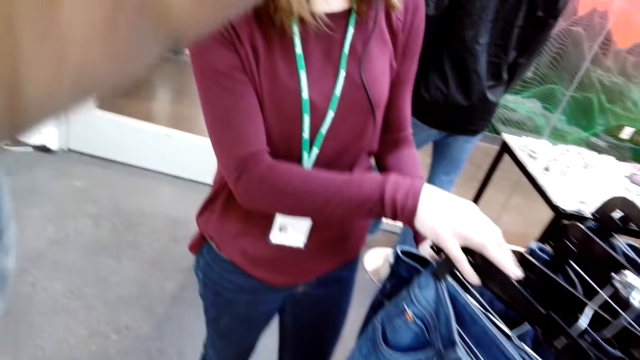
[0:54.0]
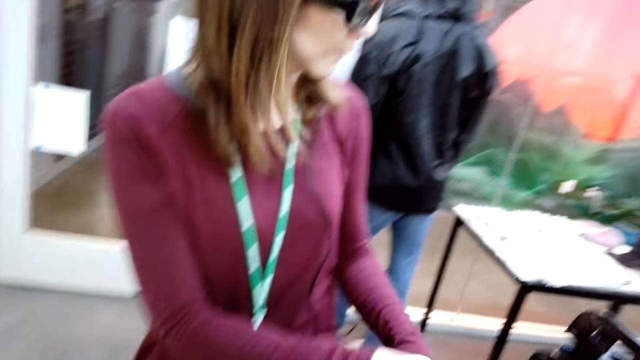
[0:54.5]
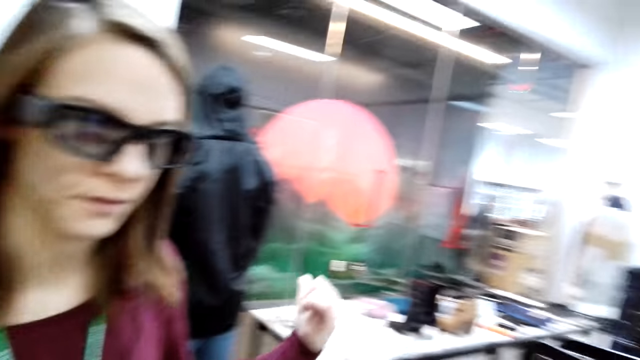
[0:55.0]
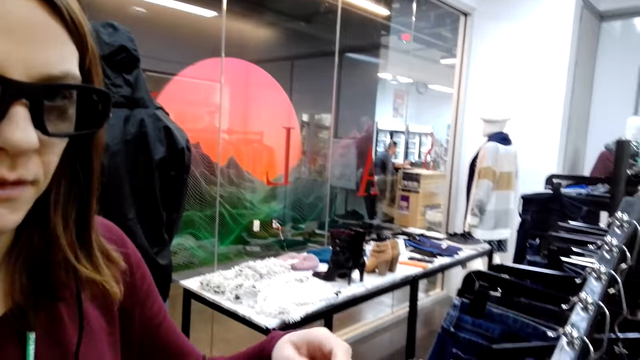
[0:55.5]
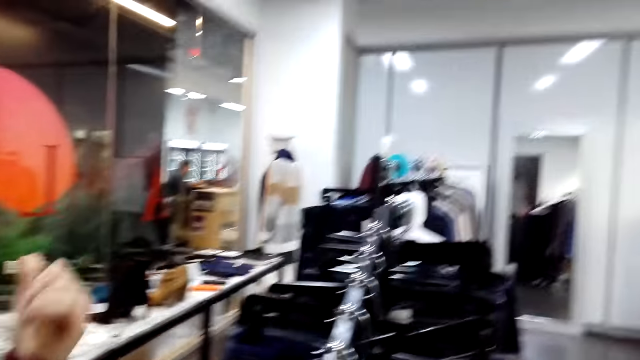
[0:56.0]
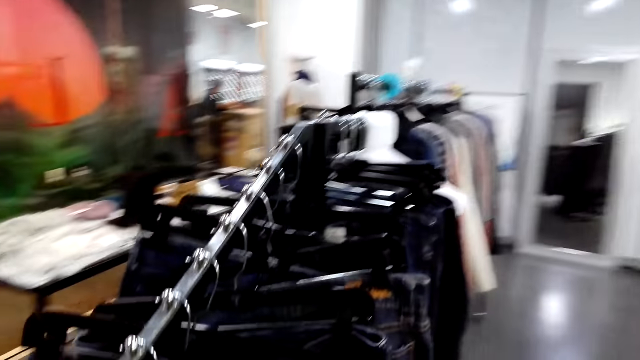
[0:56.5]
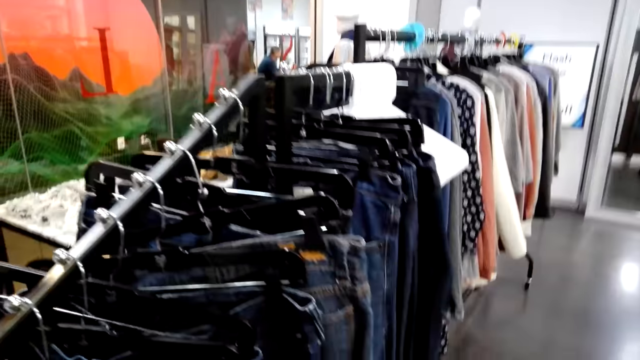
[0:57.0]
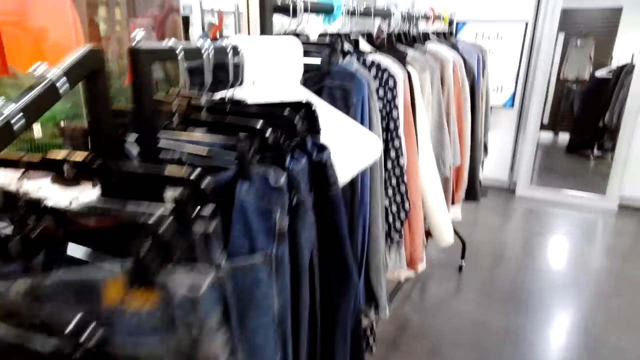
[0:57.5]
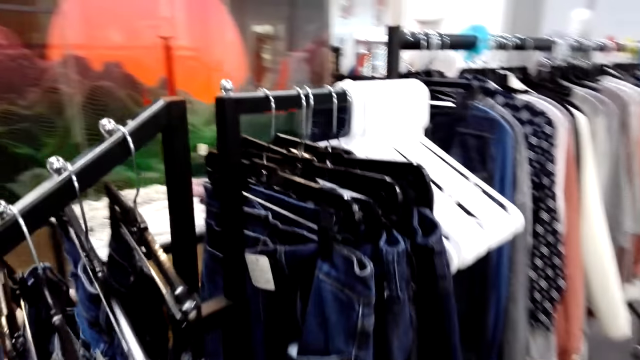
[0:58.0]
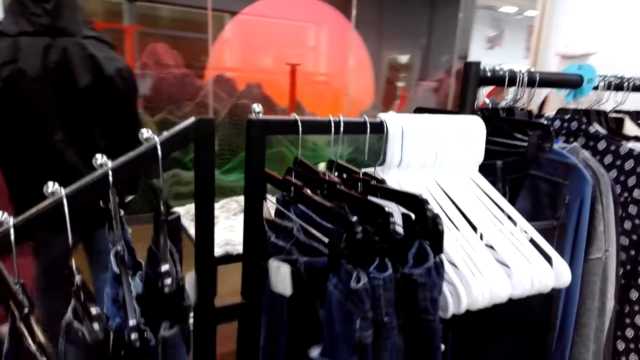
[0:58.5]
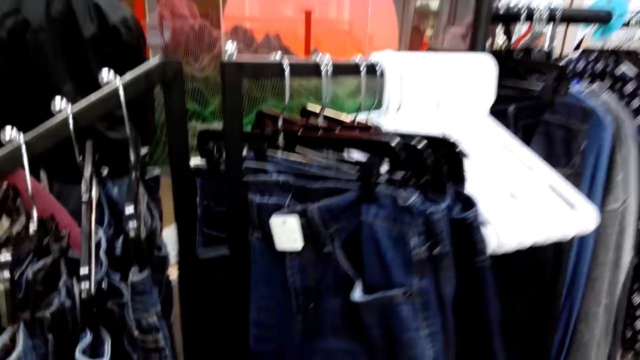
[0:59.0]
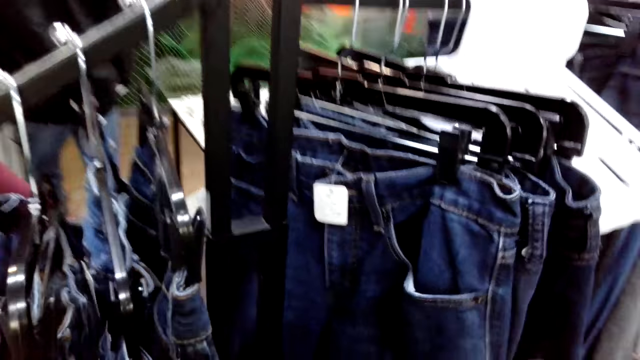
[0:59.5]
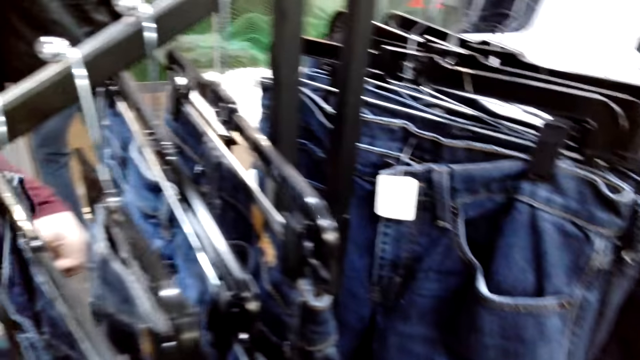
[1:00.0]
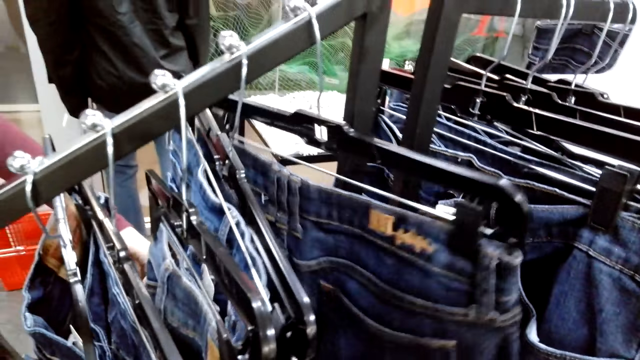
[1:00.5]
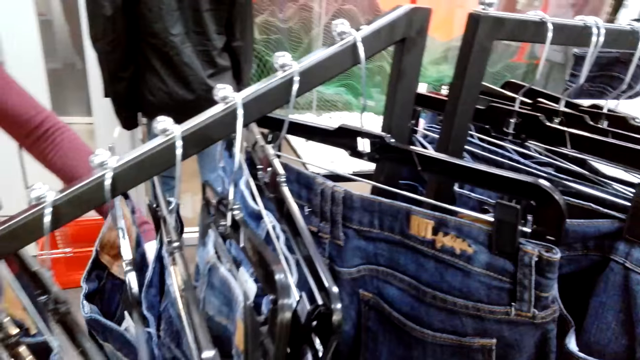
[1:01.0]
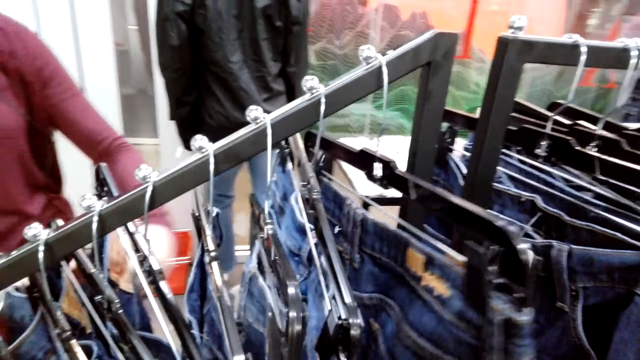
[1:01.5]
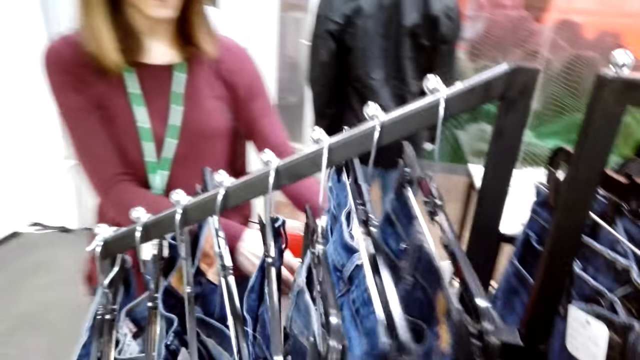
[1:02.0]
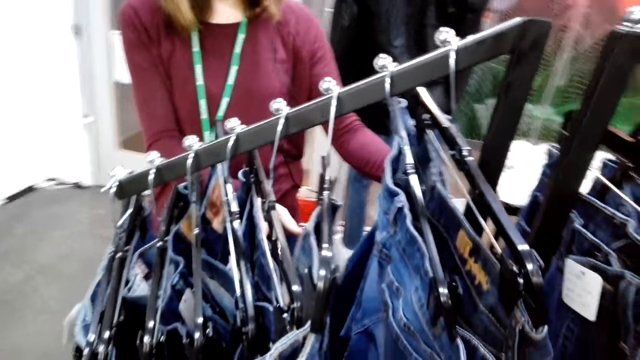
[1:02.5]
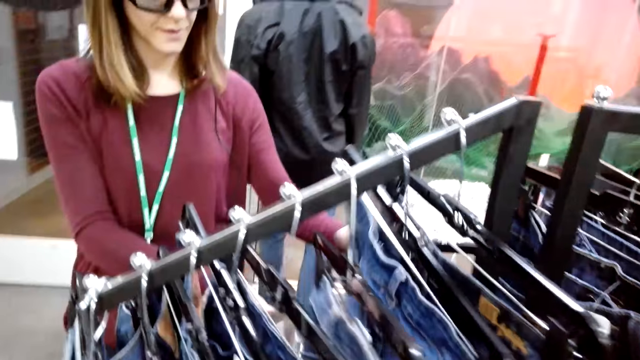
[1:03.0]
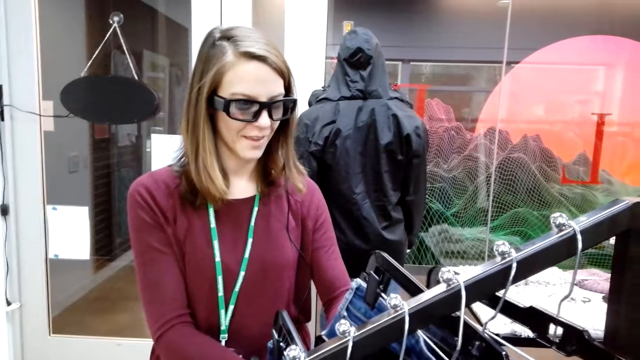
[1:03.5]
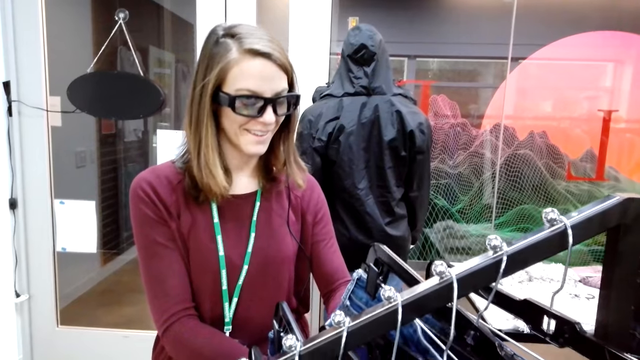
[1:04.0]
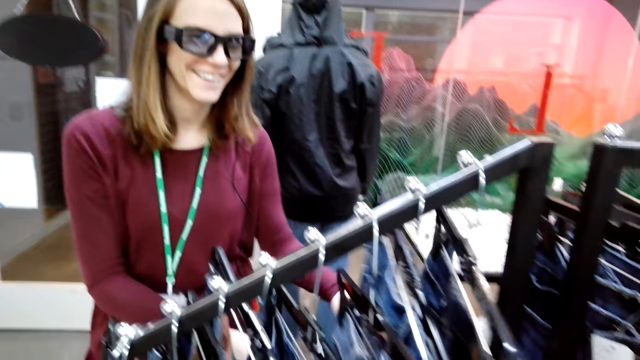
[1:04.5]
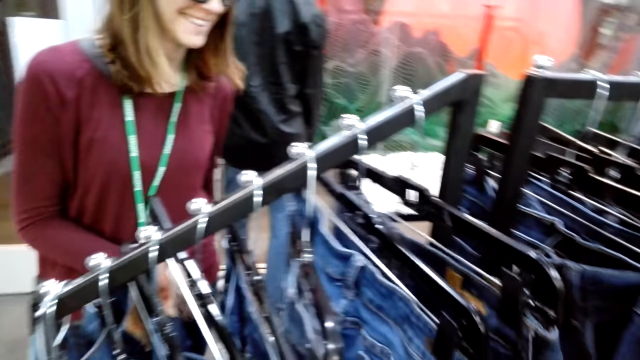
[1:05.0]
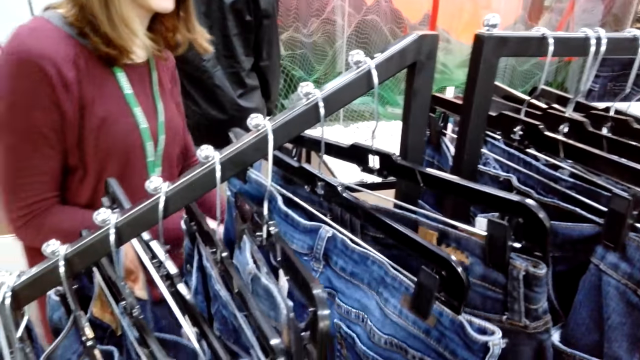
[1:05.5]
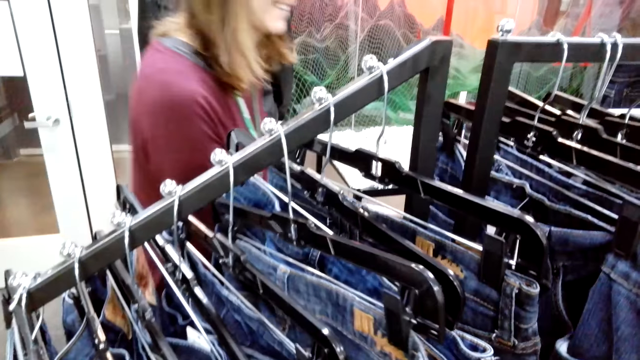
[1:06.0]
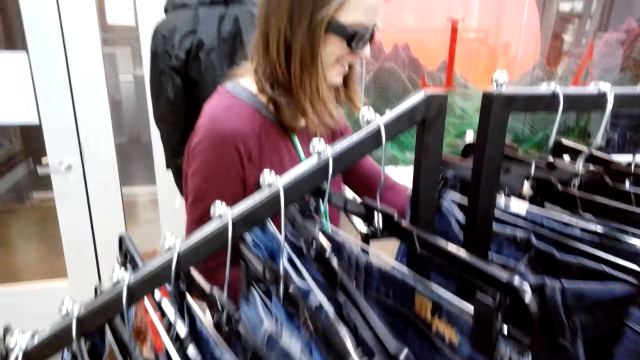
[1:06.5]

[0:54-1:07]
The camera wearer touches her face. A cashier moves the clothes. The camera wearer moves beside the clothes. She touches the trousers. She sorts the jeans. A woman touches the clothes. The camera wearer looks at the woman.

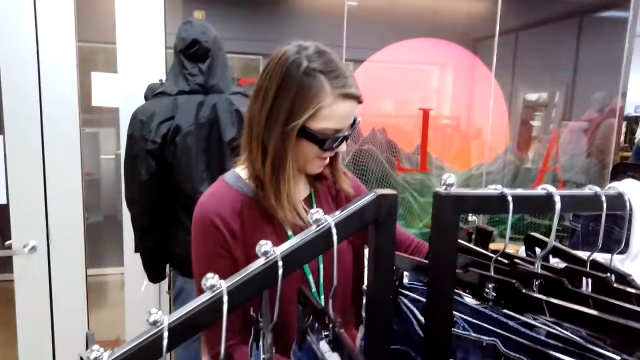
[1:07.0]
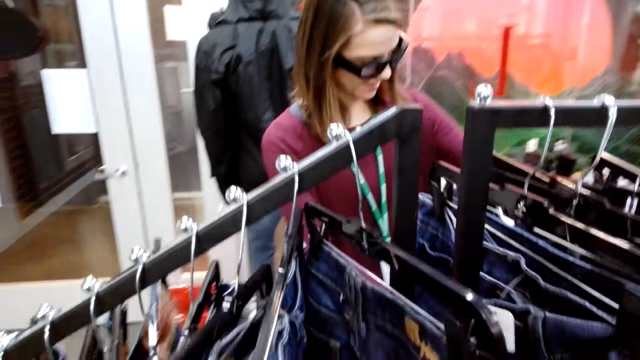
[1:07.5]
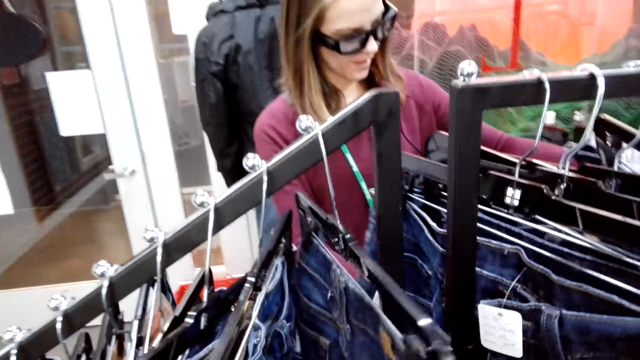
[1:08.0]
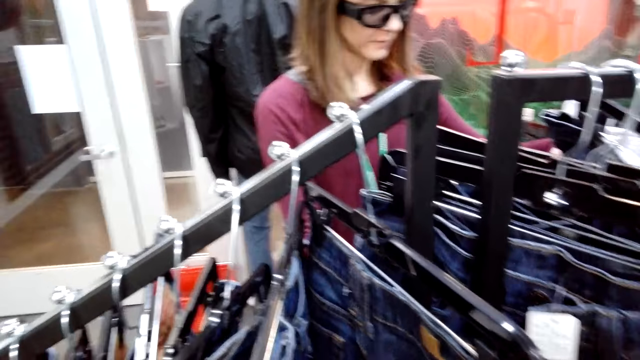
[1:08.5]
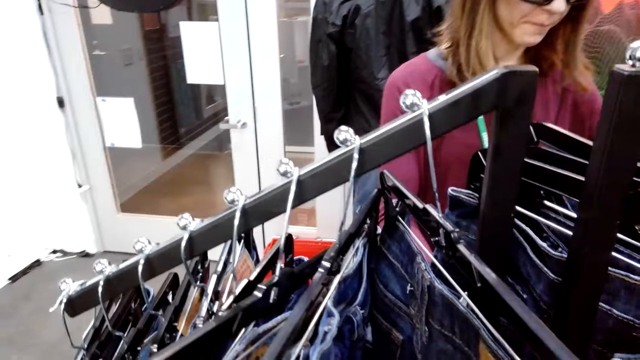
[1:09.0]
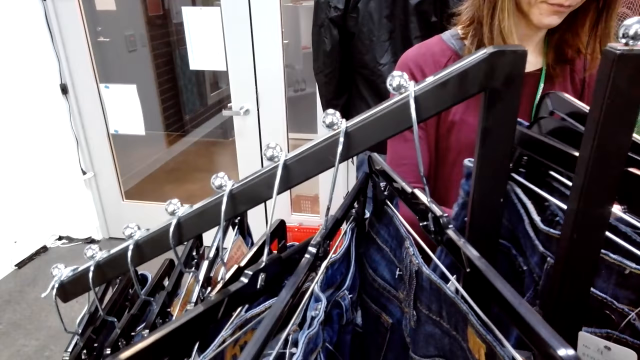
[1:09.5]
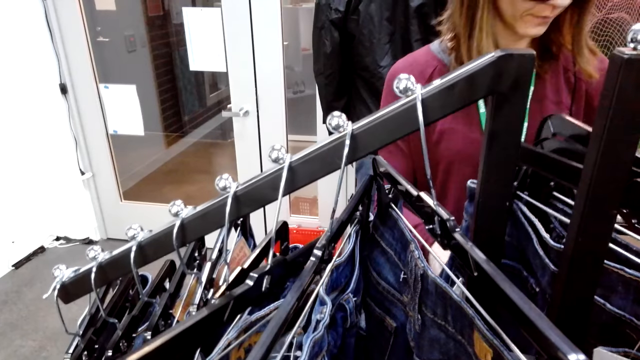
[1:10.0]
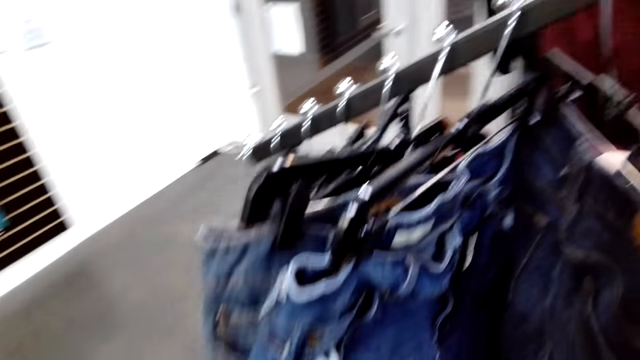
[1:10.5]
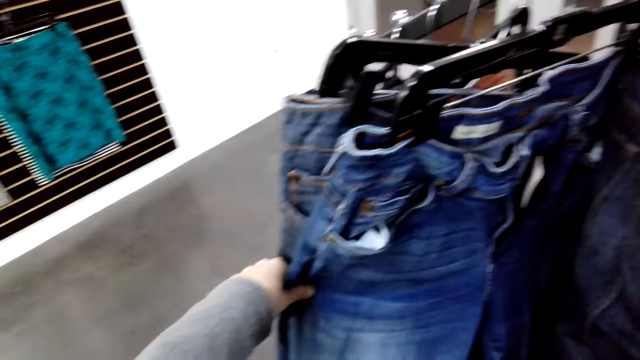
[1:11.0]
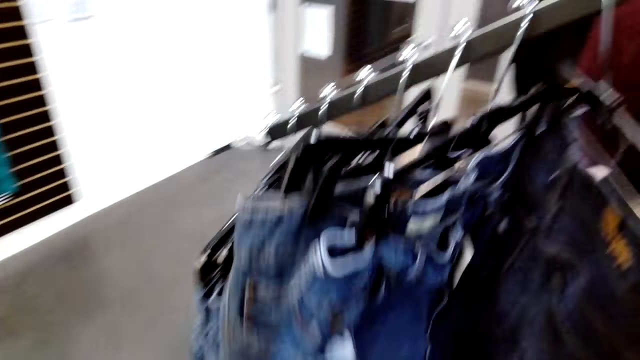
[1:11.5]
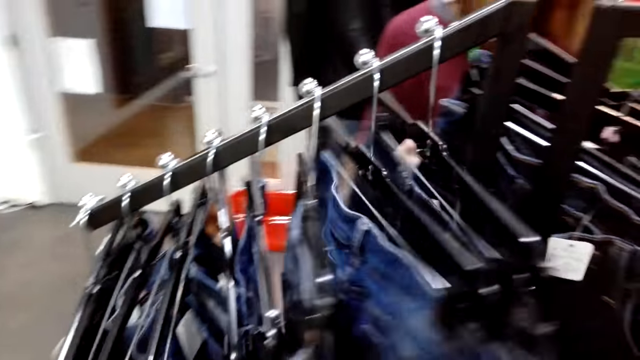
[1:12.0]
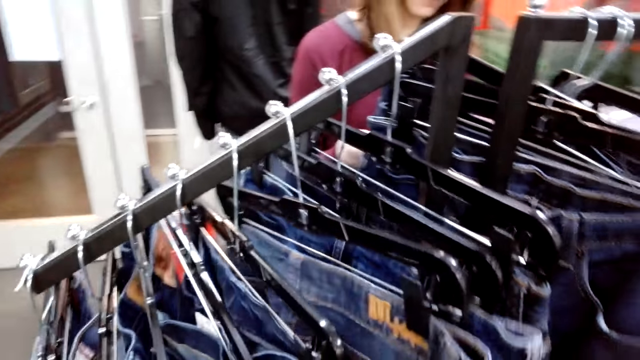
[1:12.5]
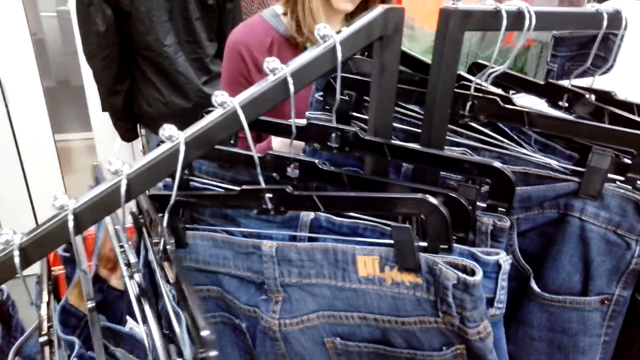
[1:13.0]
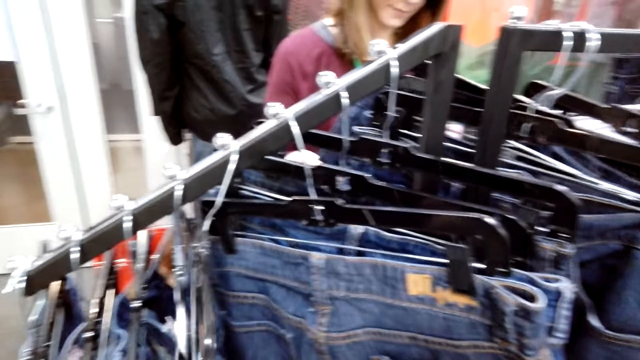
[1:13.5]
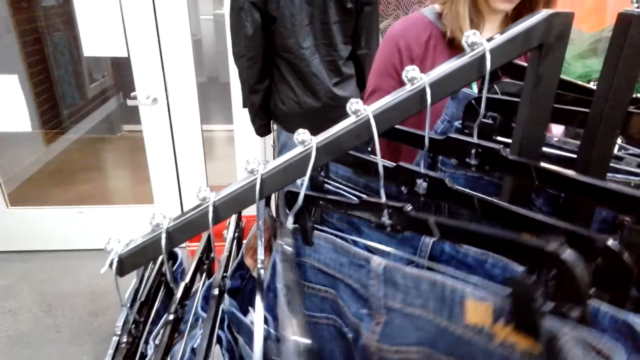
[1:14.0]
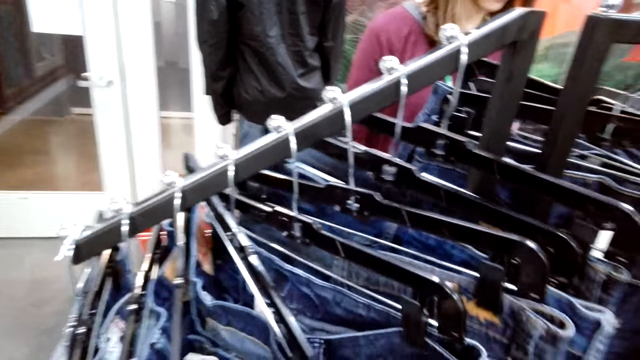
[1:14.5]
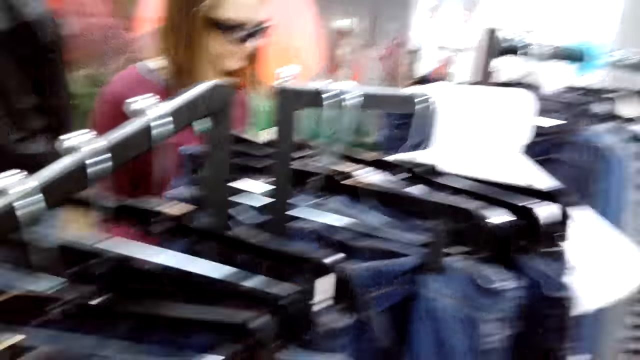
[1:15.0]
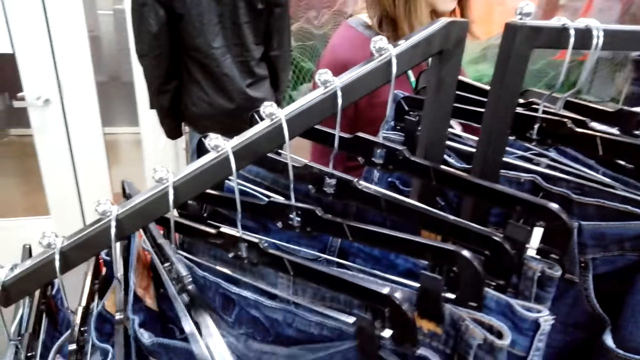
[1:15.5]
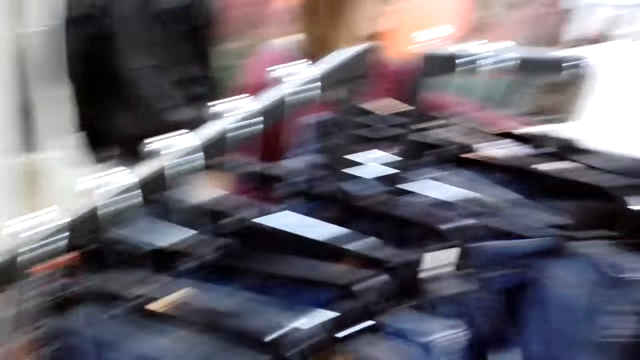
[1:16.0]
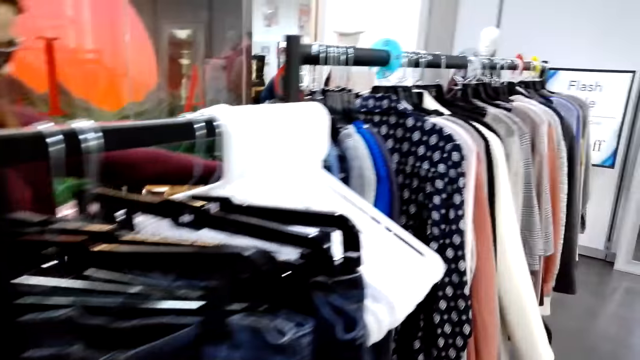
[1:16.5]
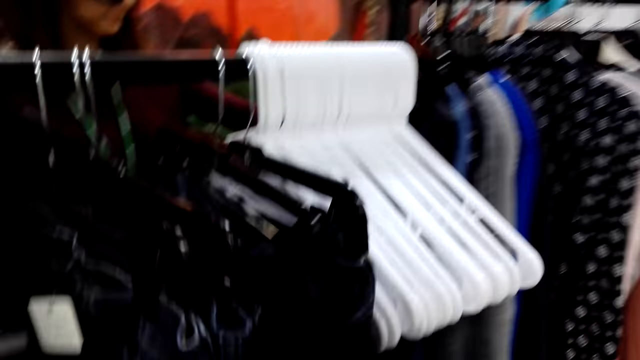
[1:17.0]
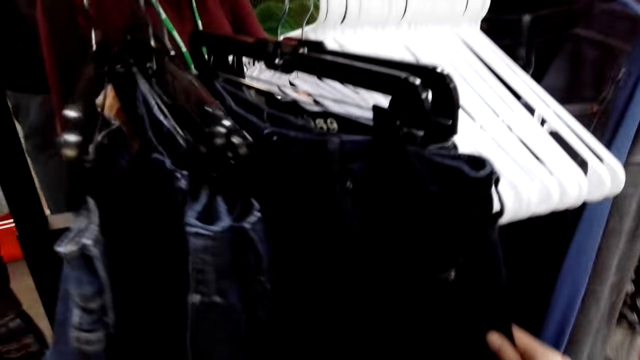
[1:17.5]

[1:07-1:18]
A cashier moves the clothes. The camera wearer checks the trousers.
